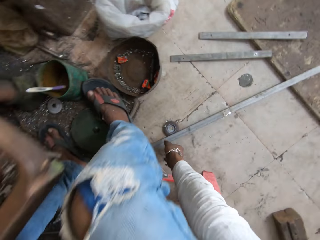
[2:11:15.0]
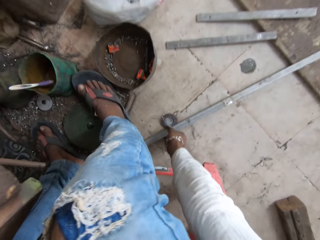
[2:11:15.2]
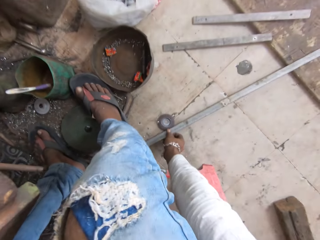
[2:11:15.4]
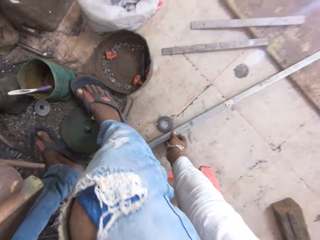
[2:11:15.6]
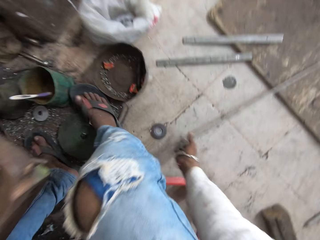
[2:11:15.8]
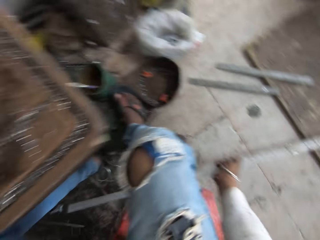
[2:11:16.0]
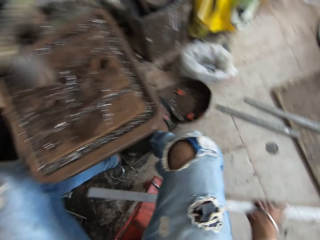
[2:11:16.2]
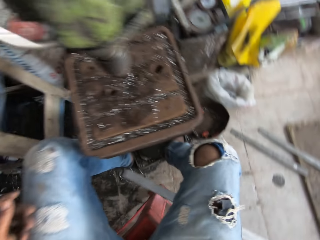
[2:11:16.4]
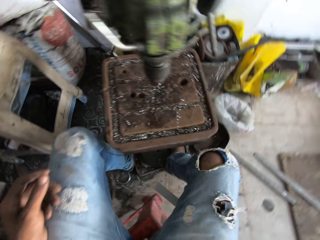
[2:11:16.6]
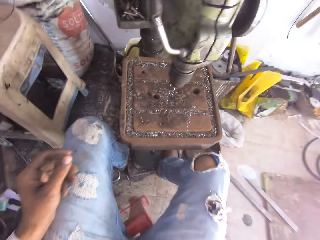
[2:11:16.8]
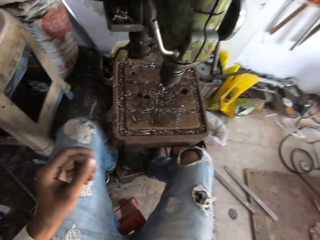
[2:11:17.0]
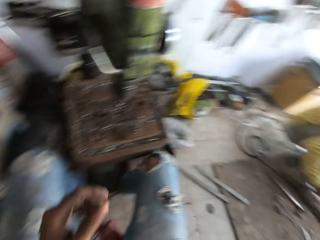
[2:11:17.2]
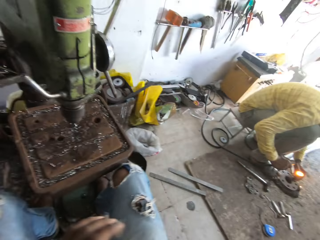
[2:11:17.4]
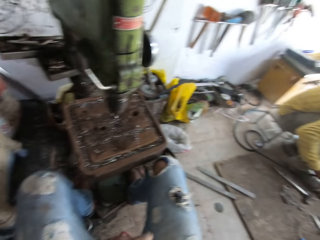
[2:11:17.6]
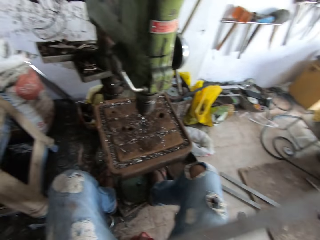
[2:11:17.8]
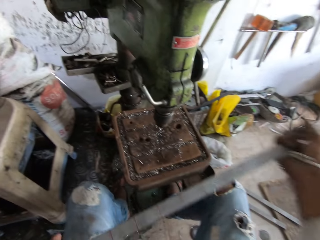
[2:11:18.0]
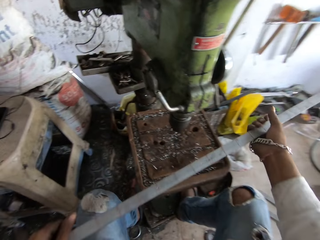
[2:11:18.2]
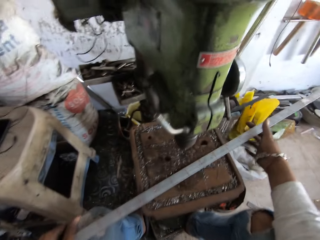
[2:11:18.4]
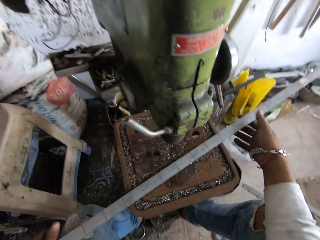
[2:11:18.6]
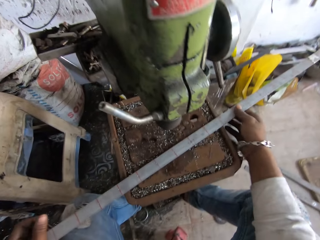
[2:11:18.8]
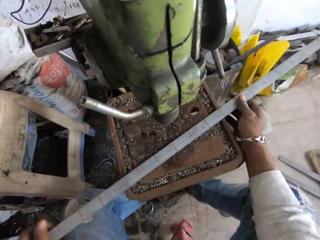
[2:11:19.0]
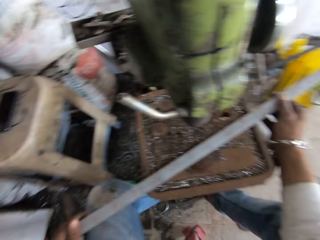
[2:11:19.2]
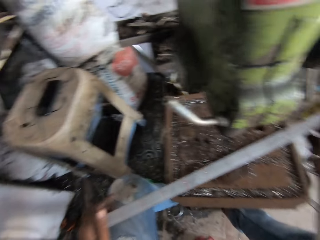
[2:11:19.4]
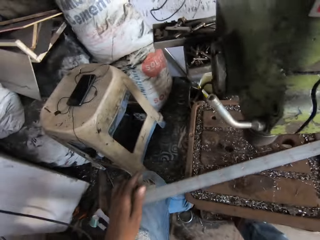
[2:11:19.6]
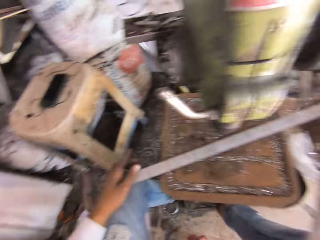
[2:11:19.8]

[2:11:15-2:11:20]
The camera wearer picks up another metal rod from the ground with the right hand. They place the metal rod on the pillar drilling table. They adjust the metal rod on the pillar drilling table.

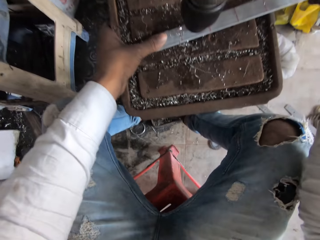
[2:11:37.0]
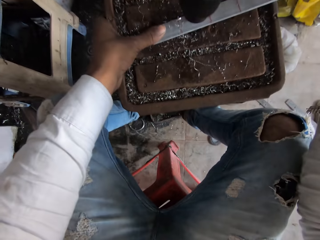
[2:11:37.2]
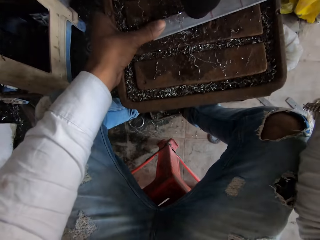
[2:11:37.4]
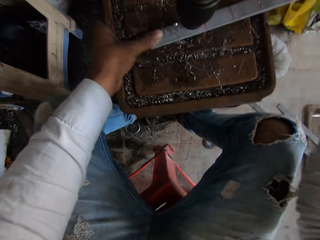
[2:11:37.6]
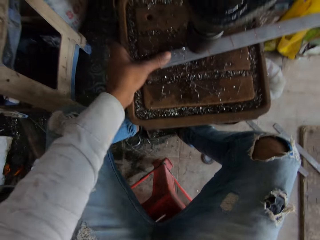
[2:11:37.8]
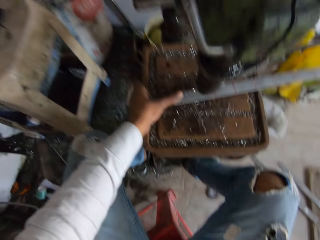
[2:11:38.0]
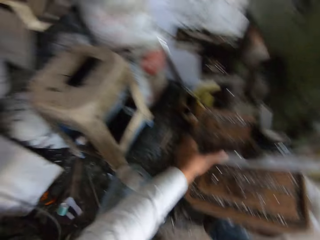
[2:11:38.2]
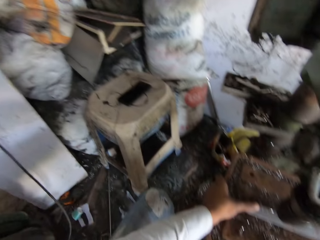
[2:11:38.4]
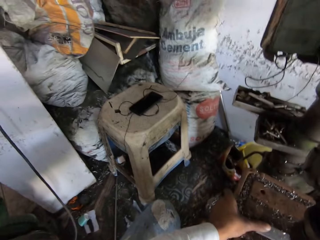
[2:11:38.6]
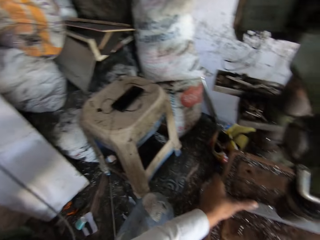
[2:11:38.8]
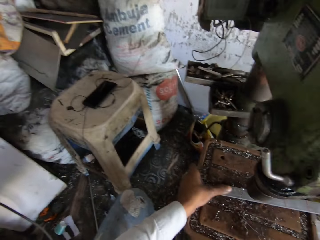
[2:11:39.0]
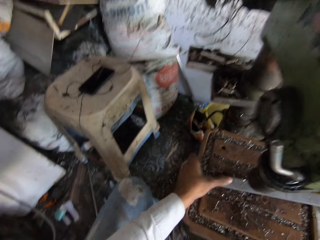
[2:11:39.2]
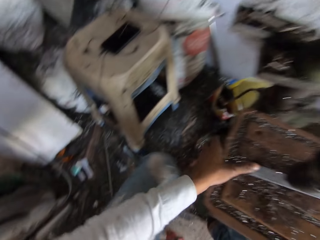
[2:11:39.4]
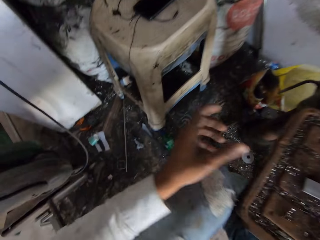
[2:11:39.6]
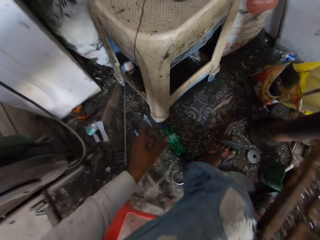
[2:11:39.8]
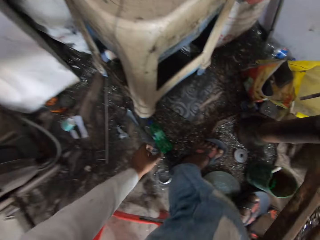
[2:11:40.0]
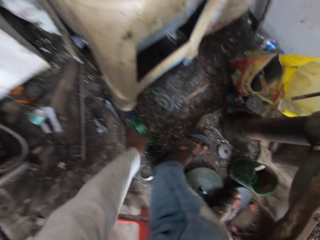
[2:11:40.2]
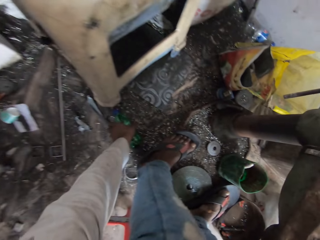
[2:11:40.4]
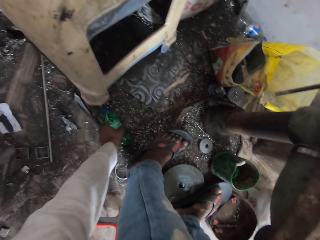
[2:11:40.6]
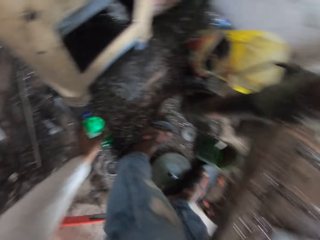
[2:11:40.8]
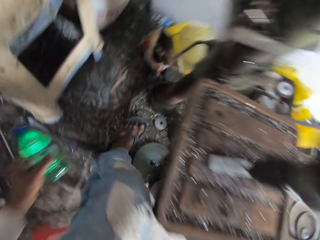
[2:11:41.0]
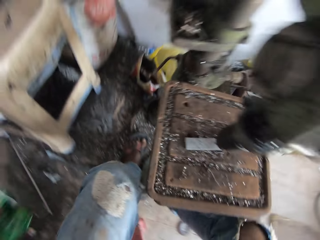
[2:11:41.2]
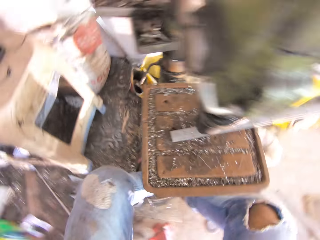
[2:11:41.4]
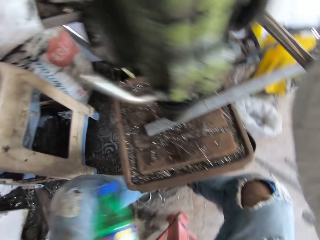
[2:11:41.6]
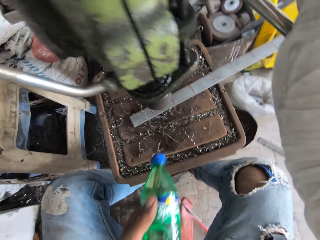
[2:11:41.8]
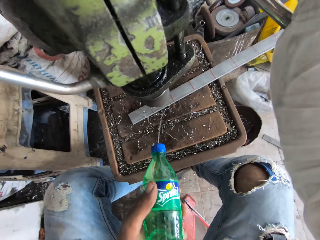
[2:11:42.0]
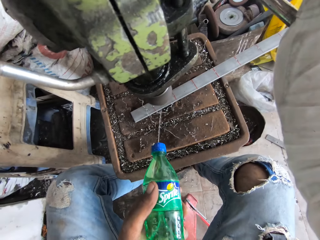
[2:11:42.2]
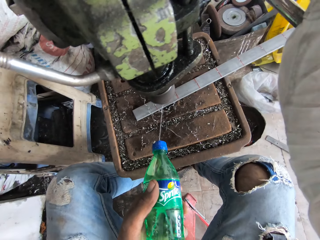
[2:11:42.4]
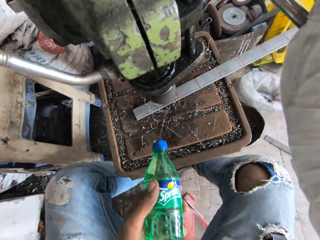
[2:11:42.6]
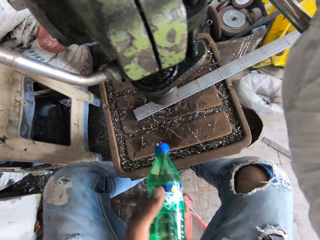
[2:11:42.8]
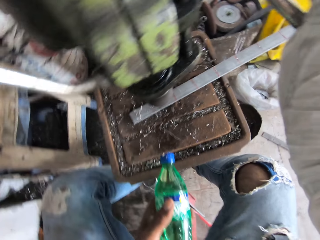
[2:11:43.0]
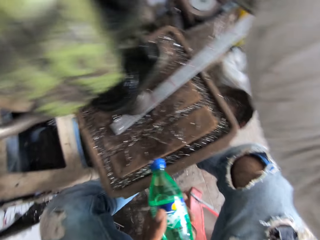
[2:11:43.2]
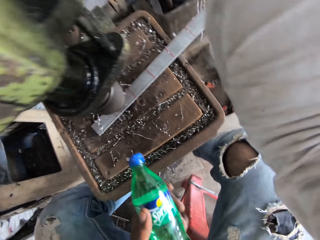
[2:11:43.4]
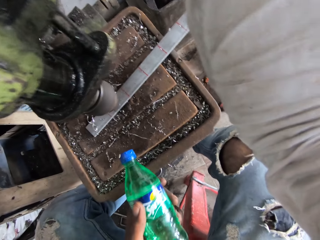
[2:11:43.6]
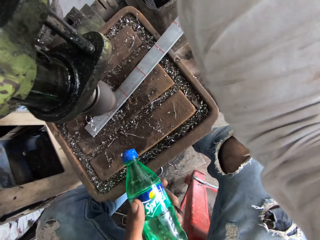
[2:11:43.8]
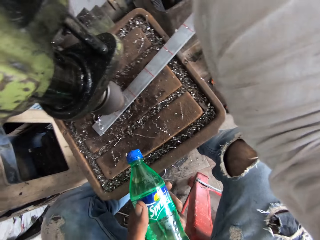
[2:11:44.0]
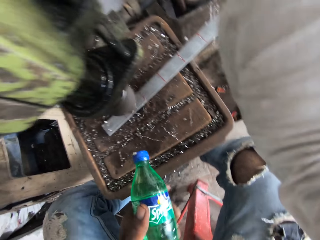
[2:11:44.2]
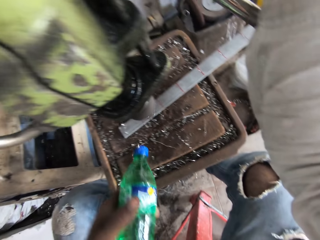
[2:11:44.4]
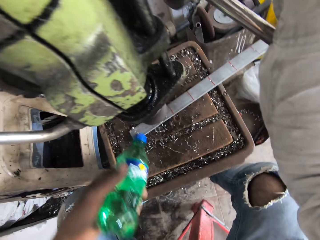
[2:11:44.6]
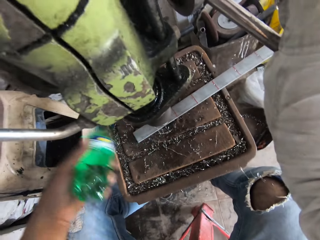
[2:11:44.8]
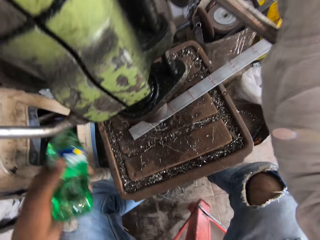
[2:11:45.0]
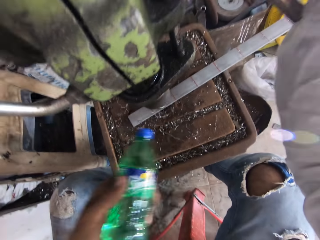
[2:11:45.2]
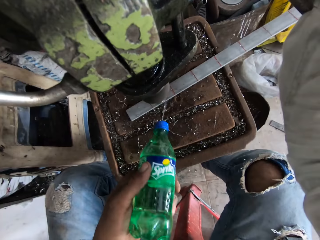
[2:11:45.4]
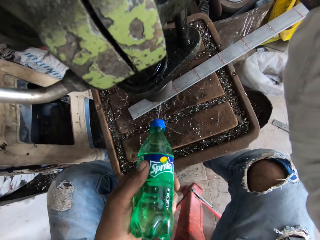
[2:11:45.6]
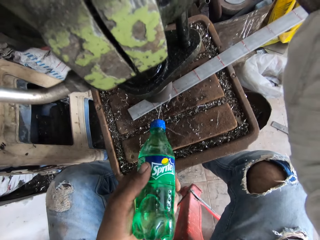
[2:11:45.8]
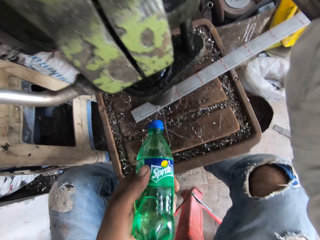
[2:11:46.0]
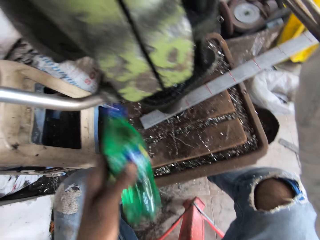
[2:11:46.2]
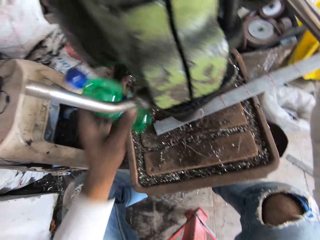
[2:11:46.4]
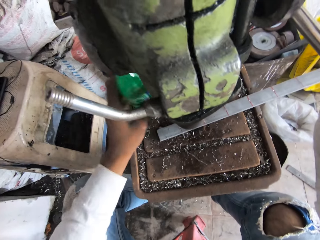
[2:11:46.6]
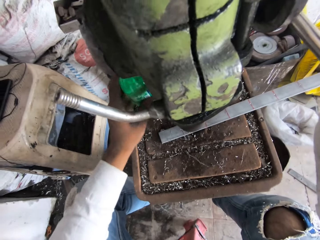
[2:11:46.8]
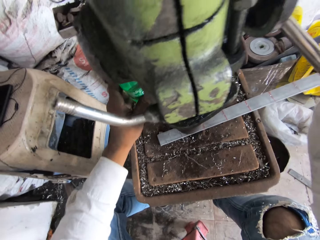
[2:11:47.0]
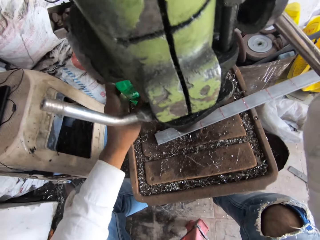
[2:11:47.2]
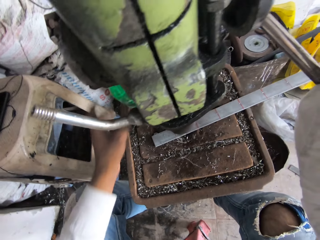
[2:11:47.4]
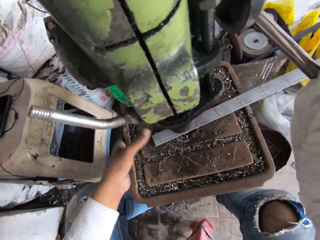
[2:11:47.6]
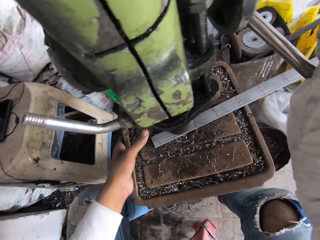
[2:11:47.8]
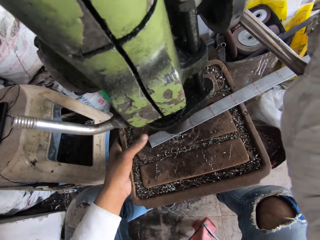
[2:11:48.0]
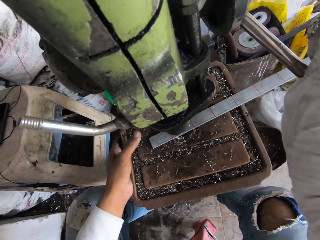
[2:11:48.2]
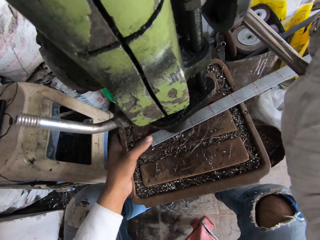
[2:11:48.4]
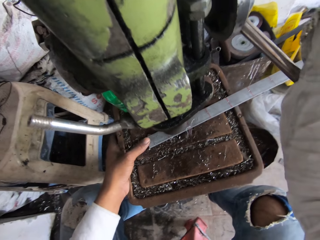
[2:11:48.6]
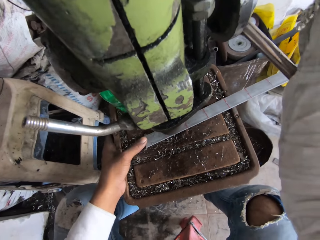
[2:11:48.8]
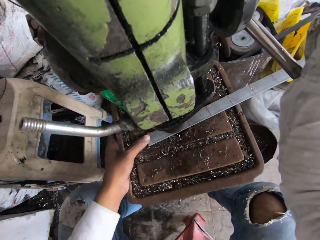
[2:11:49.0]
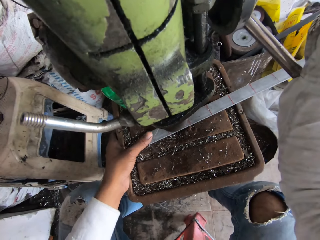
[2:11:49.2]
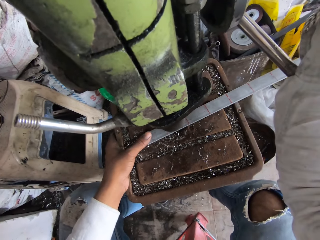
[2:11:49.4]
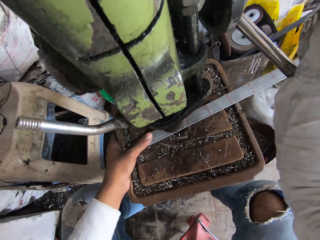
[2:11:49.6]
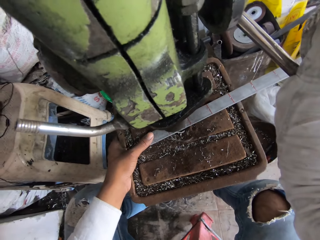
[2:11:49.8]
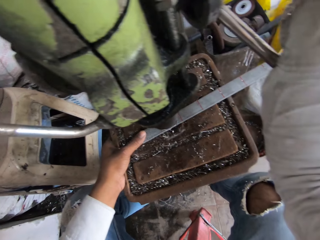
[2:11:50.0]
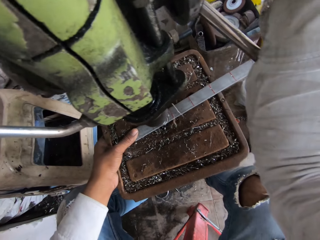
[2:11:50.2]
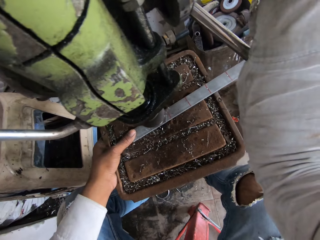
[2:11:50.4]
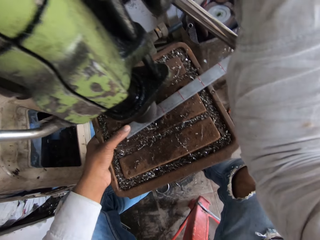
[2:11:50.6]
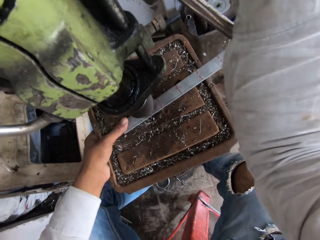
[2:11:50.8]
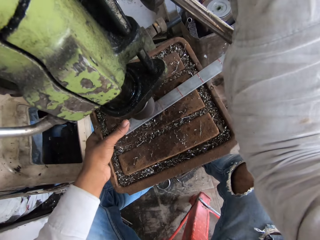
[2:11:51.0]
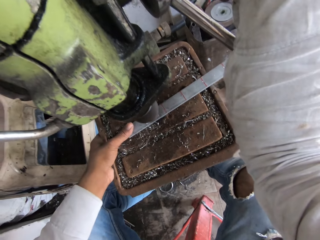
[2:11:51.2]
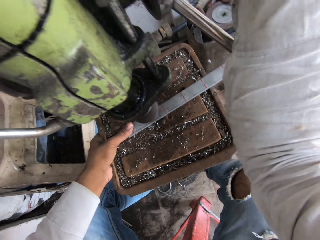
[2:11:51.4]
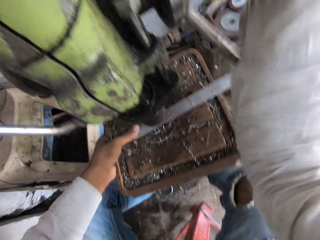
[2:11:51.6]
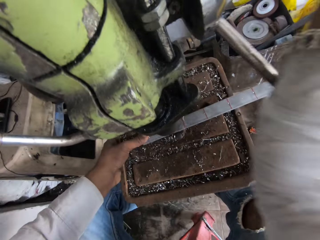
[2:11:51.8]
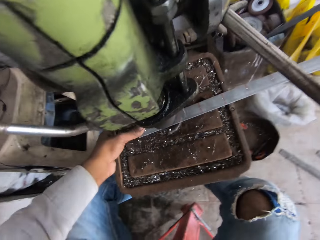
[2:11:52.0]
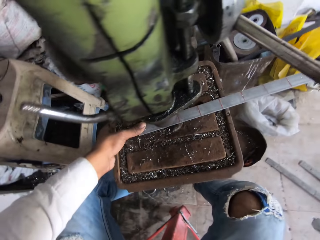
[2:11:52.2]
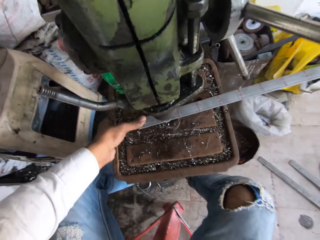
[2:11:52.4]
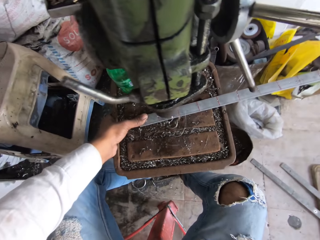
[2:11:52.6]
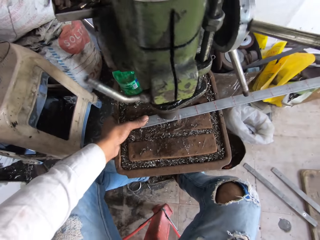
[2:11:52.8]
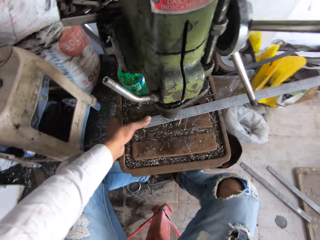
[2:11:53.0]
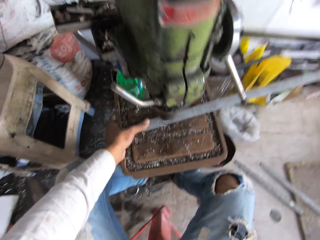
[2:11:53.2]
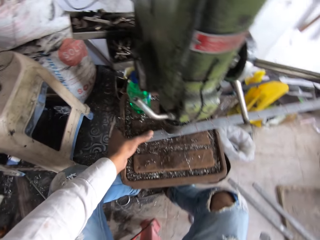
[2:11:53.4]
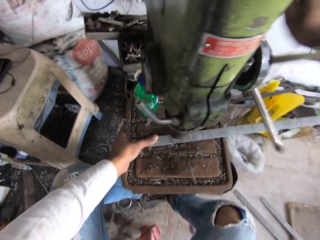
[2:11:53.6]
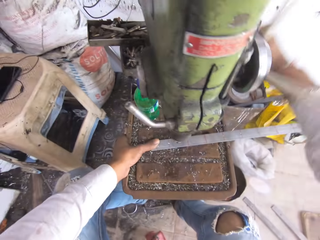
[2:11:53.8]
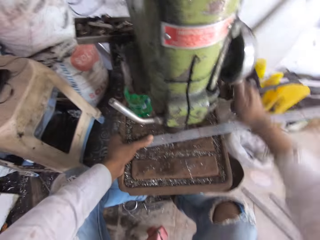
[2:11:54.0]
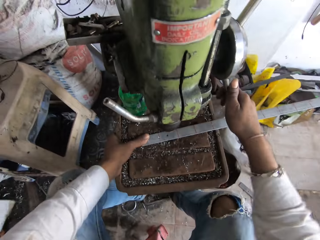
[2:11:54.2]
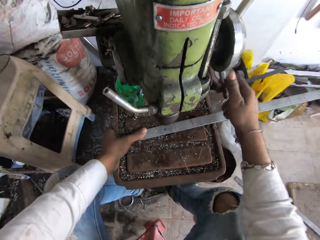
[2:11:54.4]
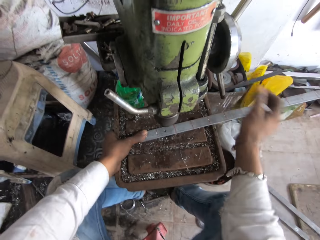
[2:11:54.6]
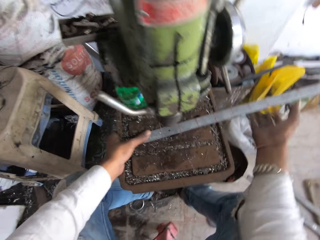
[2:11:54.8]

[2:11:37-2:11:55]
The camera wearer drills a hole in the metal rod with the pillar drilling machine. They pick up the water bottle from the ground with the left hand. They sprinkle water on the metal rod with the water bottle. They drill the metal rod with the drill machine. They remove iron filings from the metal rod with the water bottle. They sprinkle water on the metal rod with the water bottle. They place the water bottle on the pillar drilling table. They drill the metal rod with the drill machine. They hold the metal rod edge with the left hand thumb. They rotate the feed handle with the right hand.
